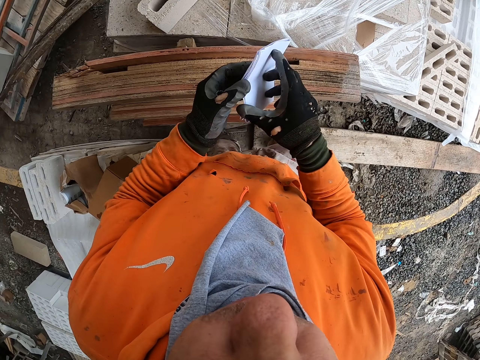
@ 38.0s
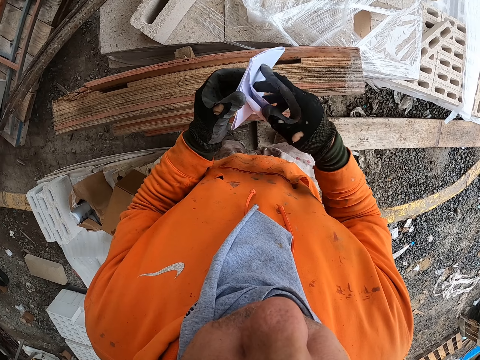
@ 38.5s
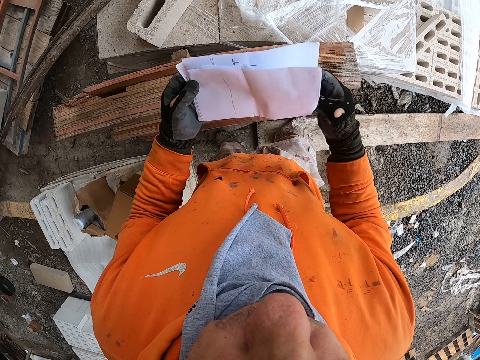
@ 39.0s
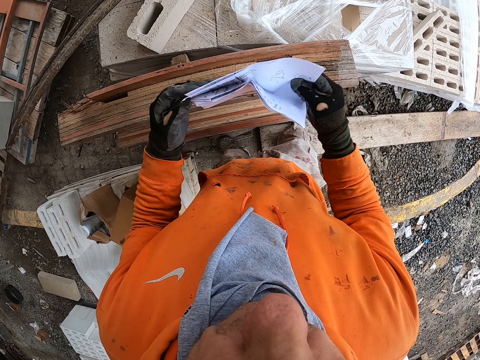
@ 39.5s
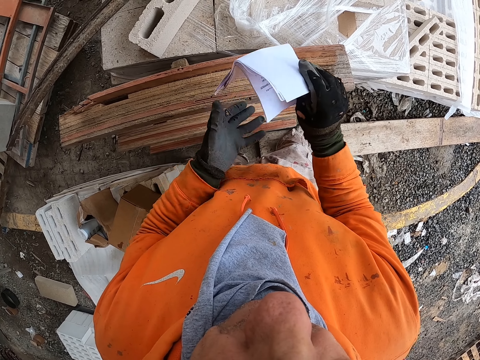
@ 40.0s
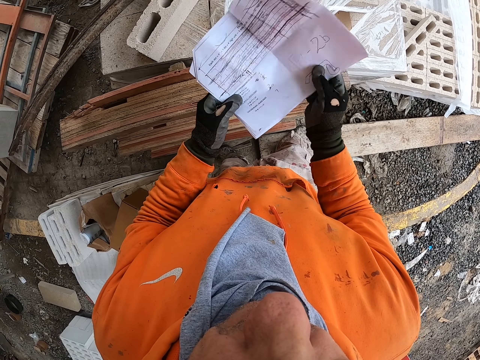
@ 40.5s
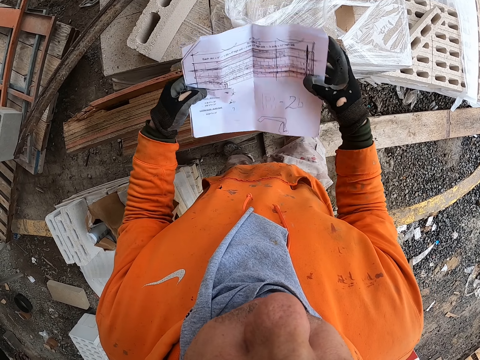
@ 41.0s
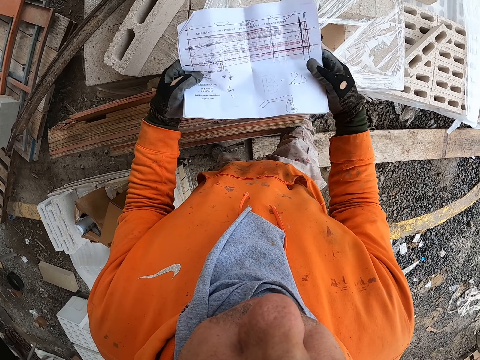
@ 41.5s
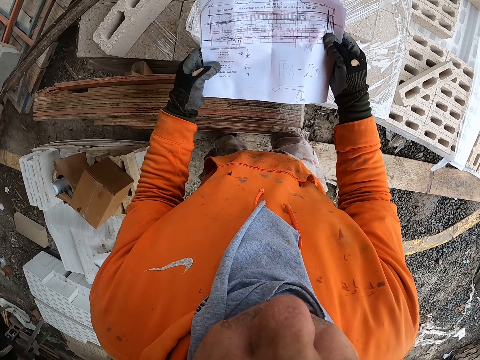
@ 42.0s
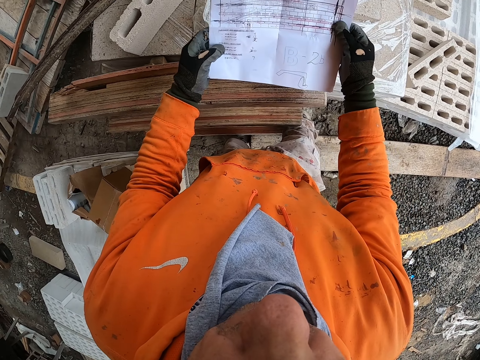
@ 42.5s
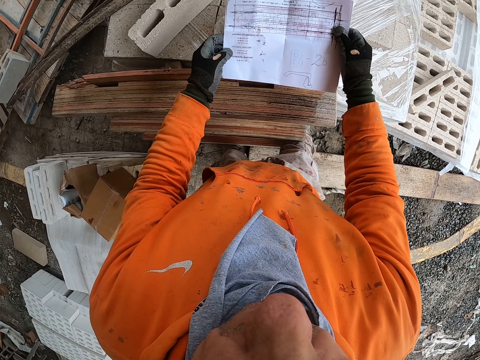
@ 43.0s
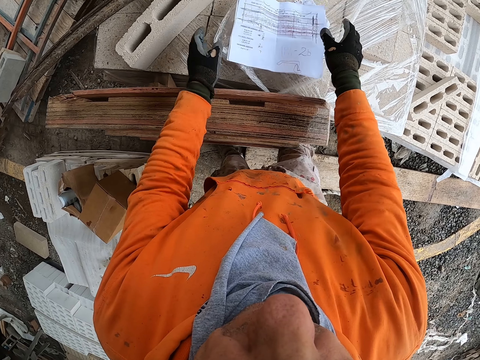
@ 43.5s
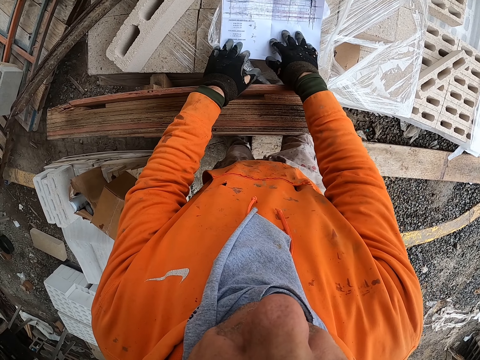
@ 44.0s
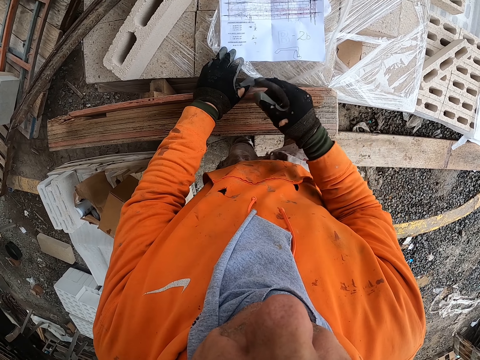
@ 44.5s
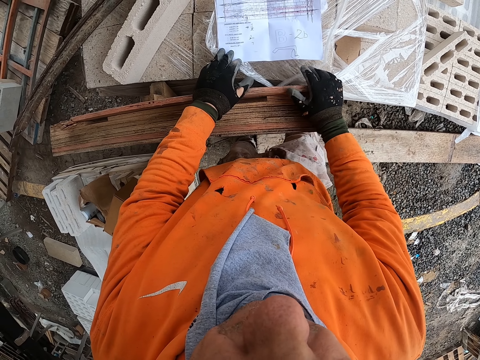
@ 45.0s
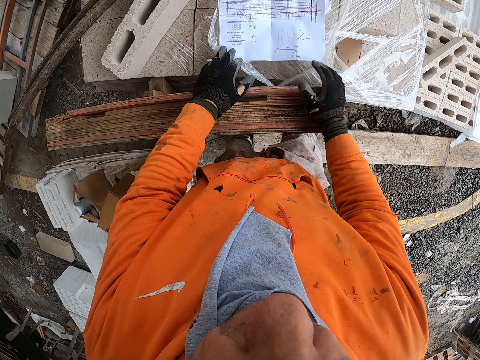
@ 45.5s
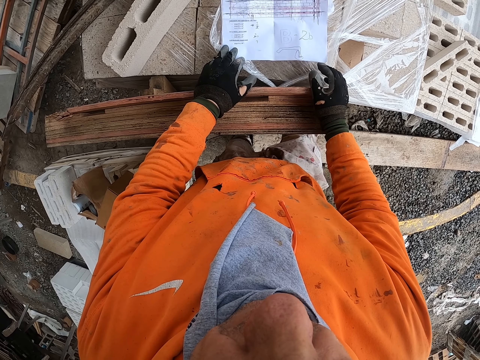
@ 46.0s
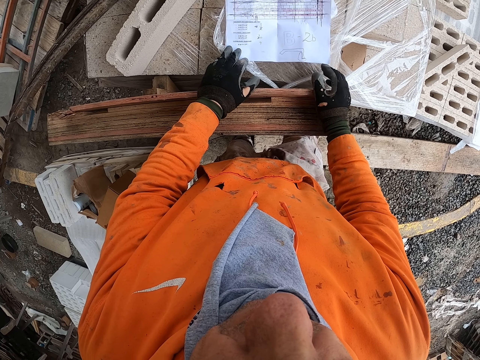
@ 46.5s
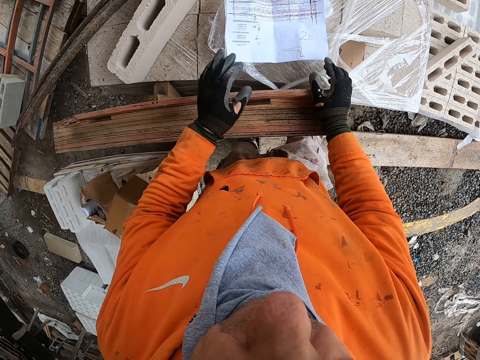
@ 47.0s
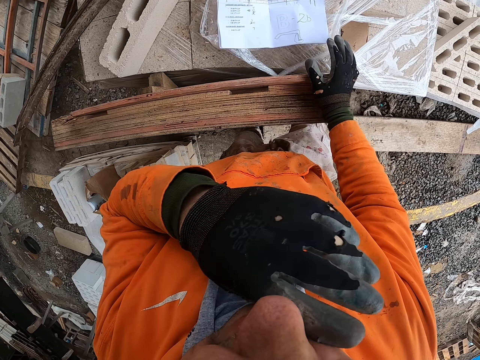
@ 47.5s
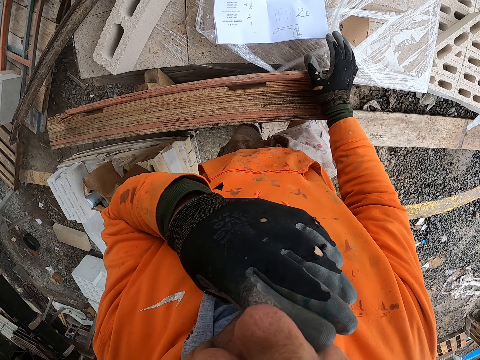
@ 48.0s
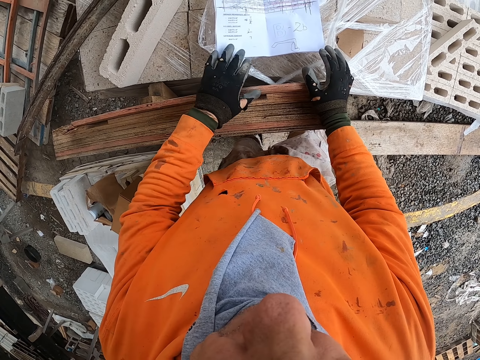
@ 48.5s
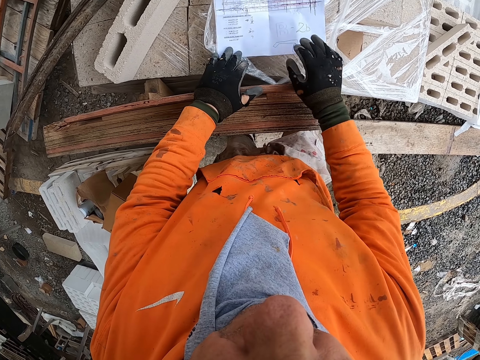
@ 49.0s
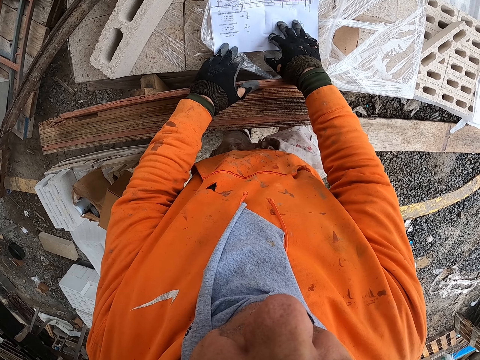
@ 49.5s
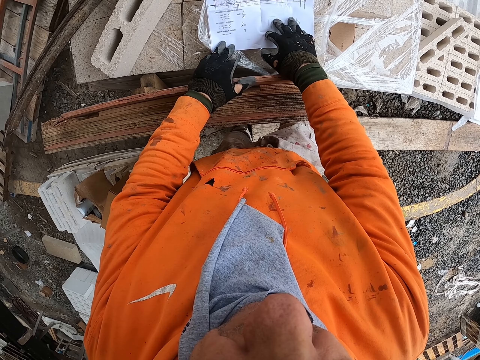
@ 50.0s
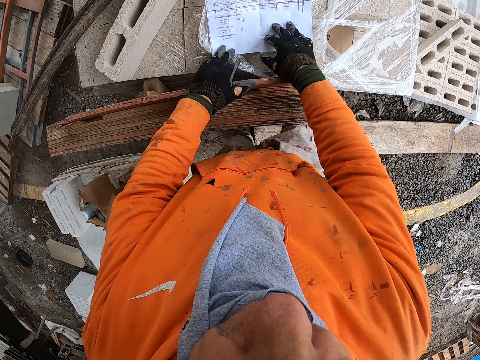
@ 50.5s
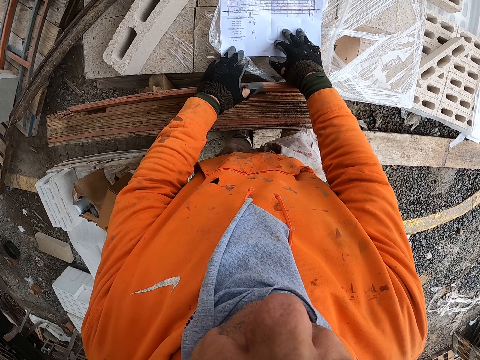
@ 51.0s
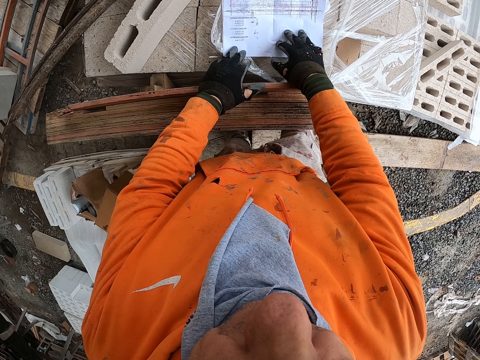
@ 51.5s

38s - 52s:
The camera wearer unfolds the paper in hand. They check the paper in hand. They put the paper on the concrete blocks. They check the paper. They touch their face. They check the paper.

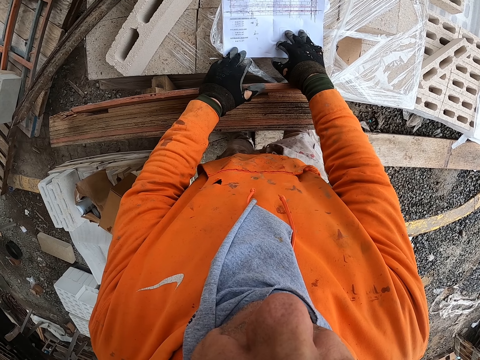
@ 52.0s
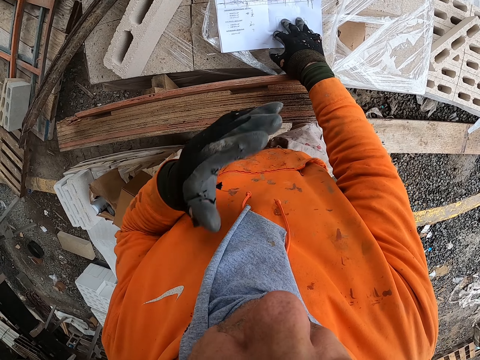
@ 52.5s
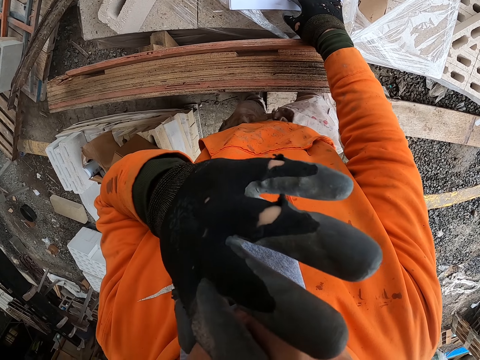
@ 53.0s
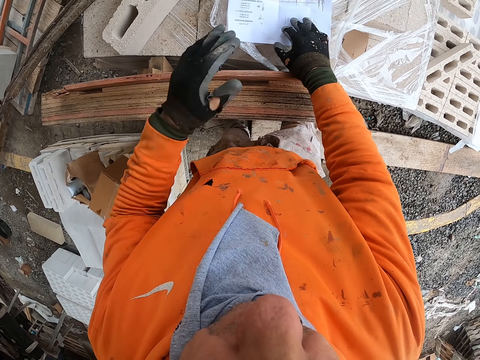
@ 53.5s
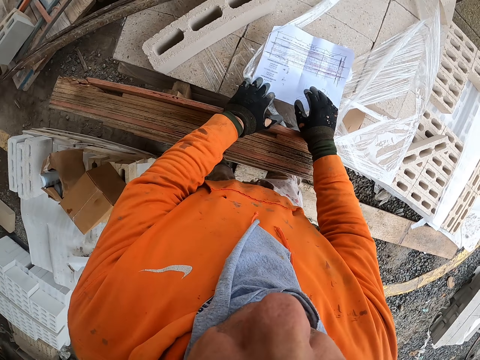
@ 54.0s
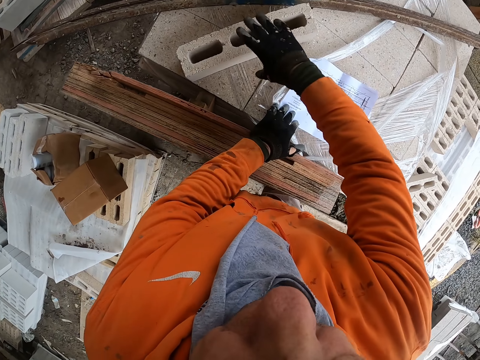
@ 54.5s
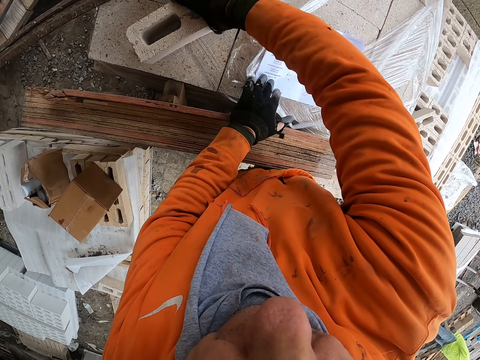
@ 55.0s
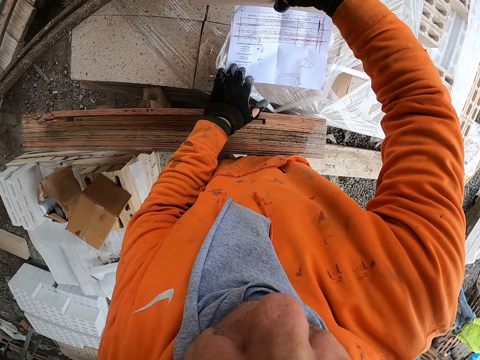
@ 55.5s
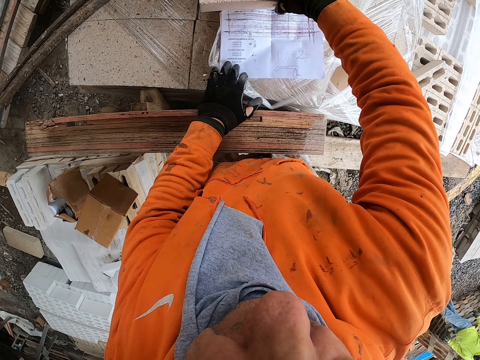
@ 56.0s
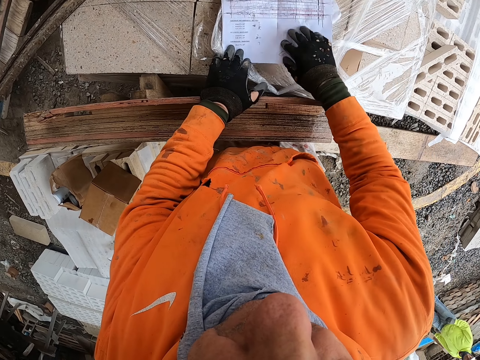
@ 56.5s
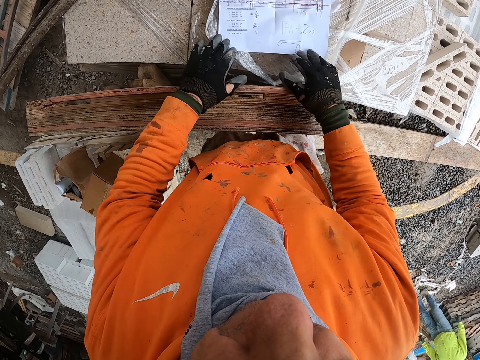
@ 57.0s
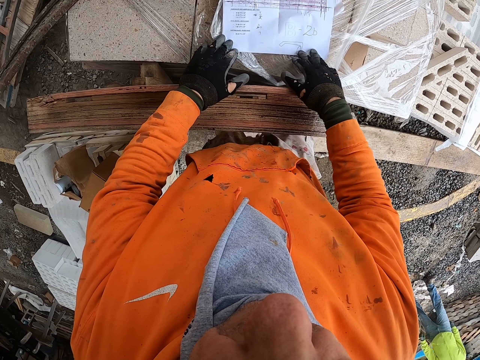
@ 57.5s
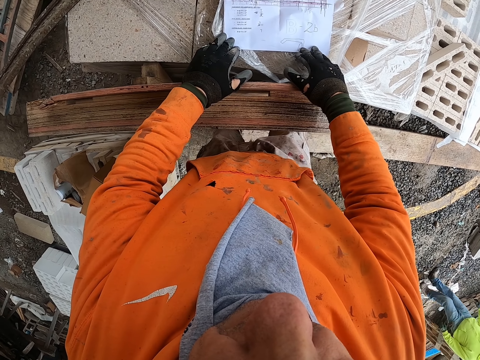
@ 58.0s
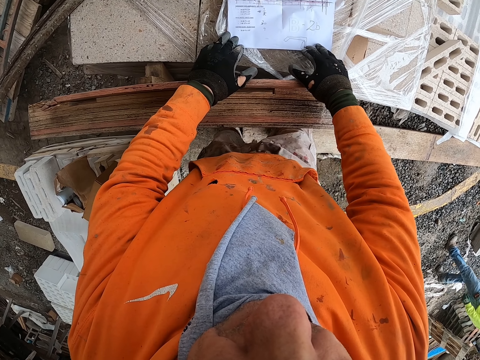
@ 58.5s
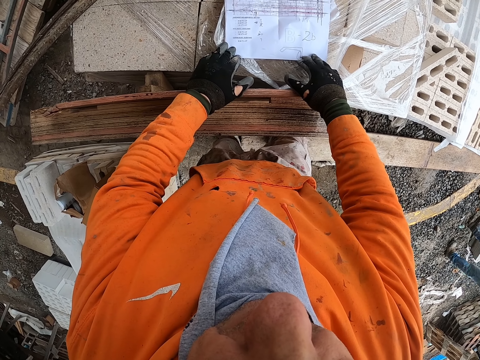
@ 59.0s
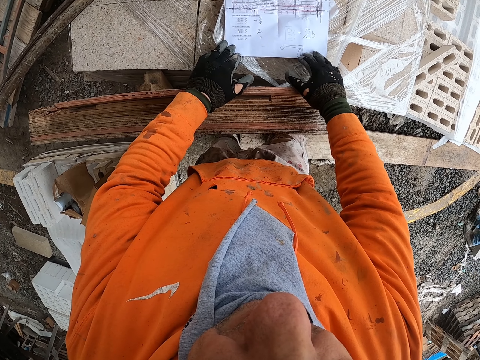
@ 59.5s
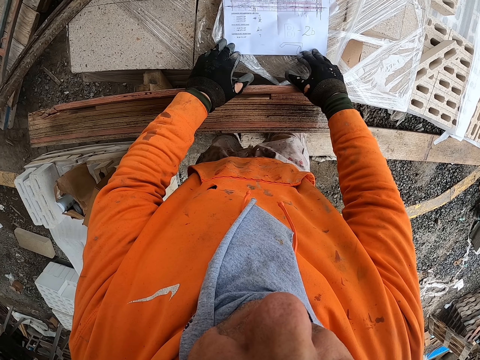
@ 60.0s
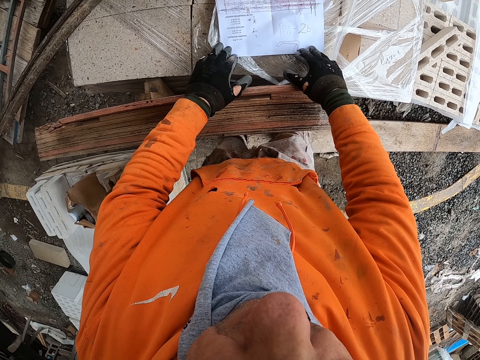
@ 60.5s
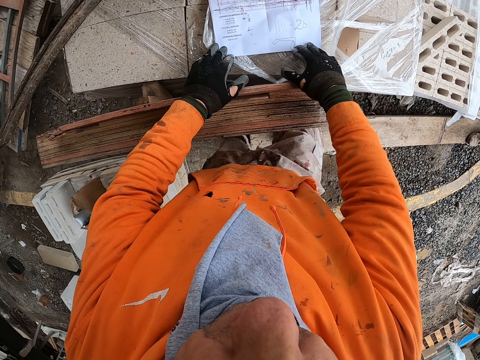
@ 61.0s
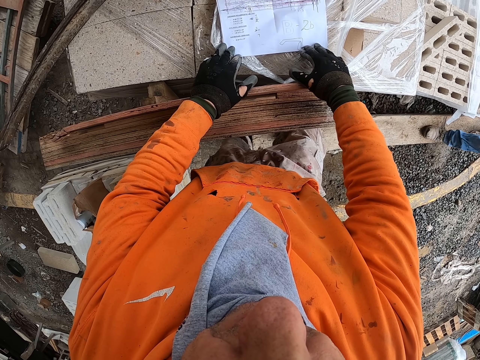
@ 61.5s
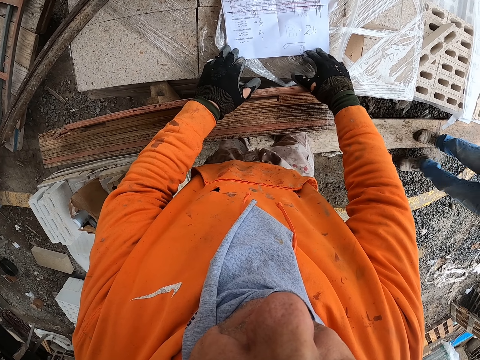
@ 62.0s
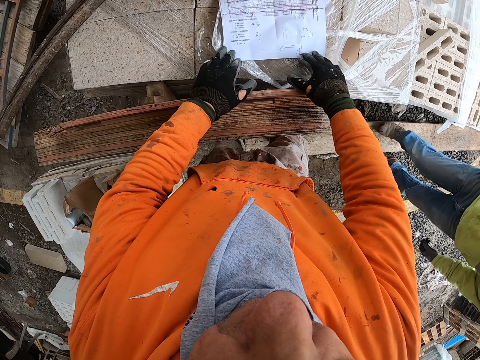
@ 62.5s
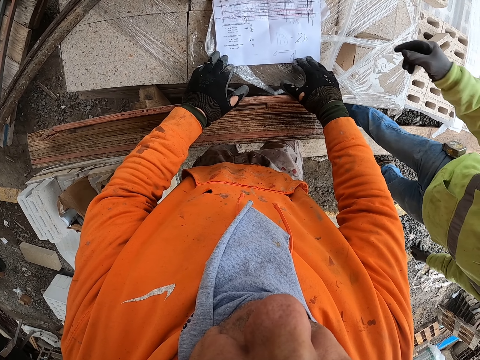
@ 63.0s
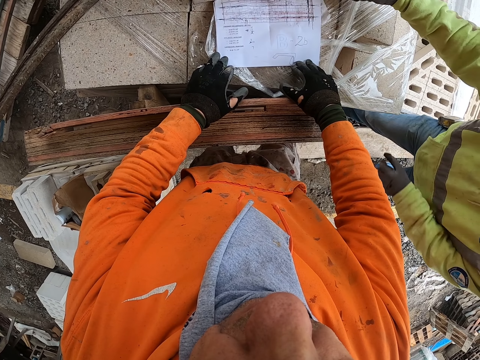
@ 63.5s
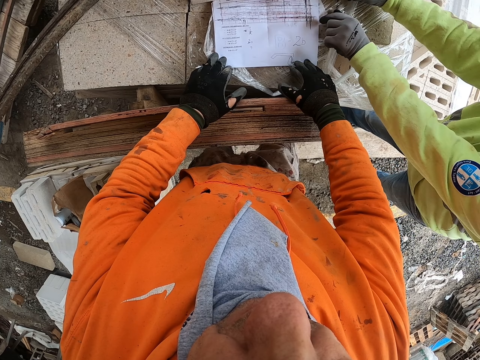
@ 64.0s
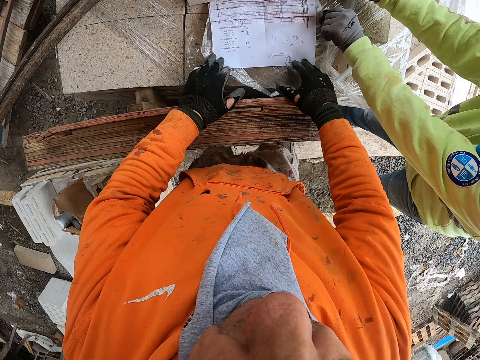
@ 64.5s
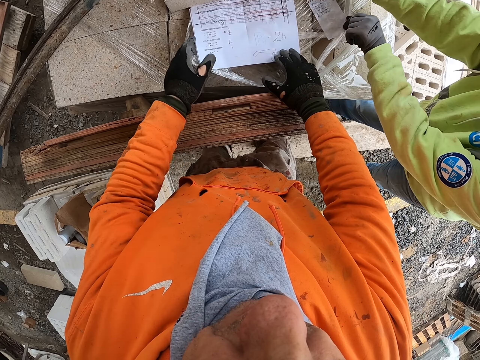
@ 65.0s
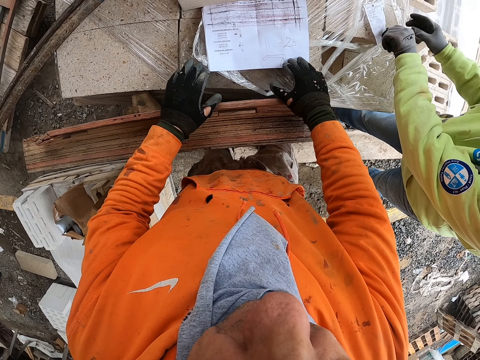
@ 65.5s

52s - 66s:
The camera wearer touches their face. They put a brick stone on the paper. They check the paper. A man walks near the camera wearer. The camera wearer reads the paper. The man walks near the camera wearer. The man picks up a paper and pulls the paper near the camera wearer.
